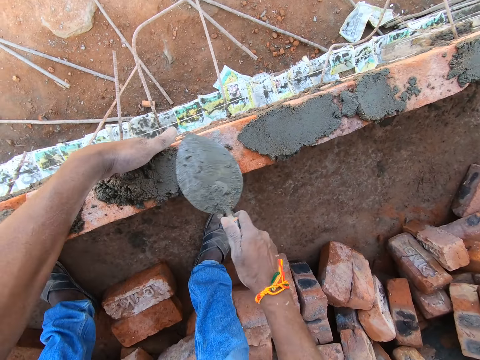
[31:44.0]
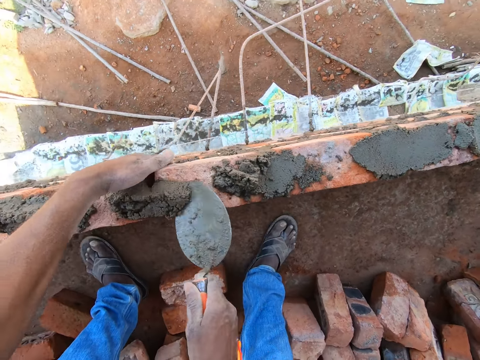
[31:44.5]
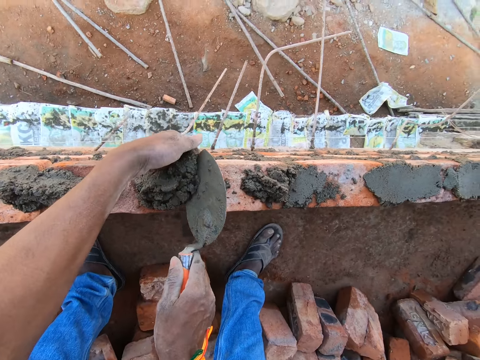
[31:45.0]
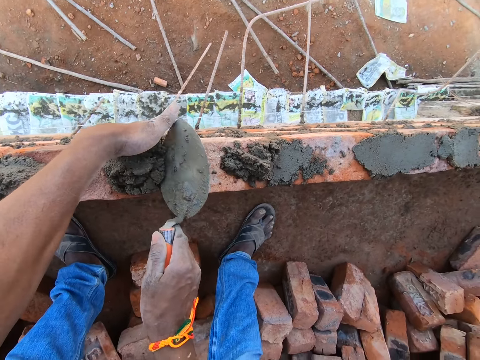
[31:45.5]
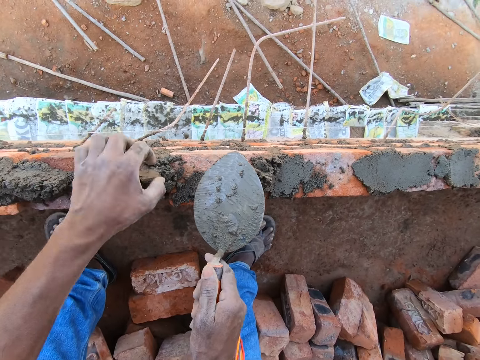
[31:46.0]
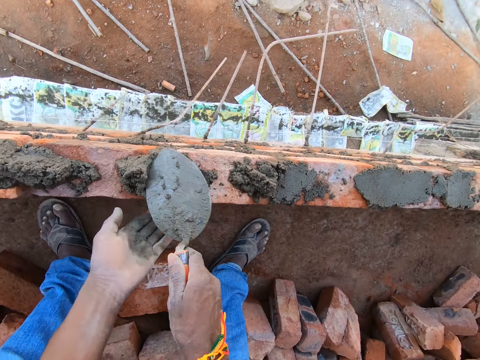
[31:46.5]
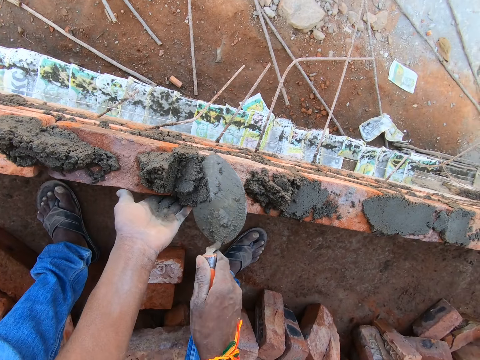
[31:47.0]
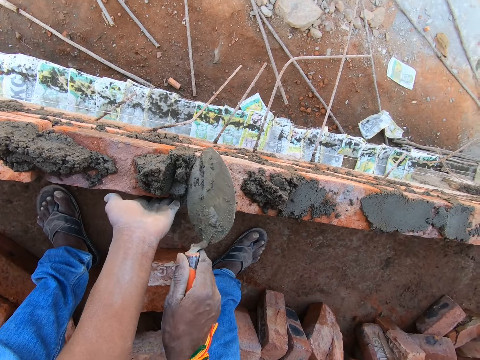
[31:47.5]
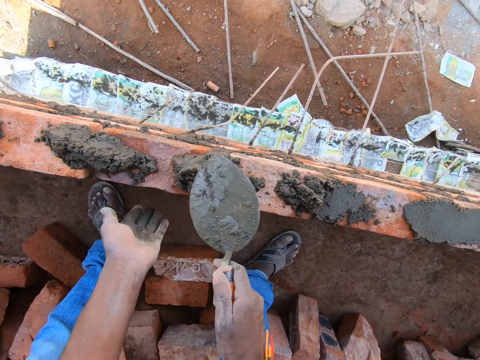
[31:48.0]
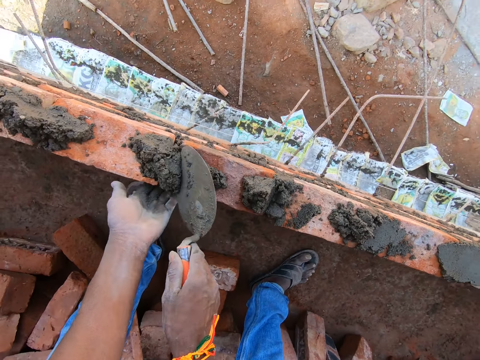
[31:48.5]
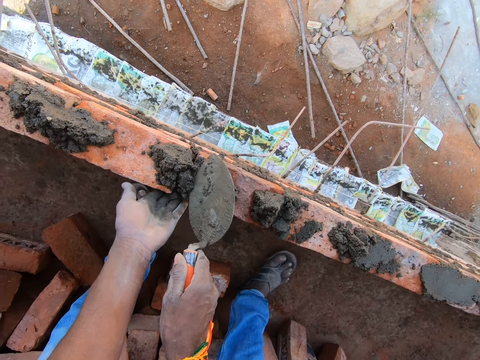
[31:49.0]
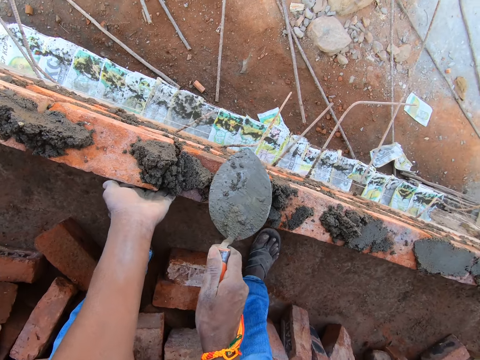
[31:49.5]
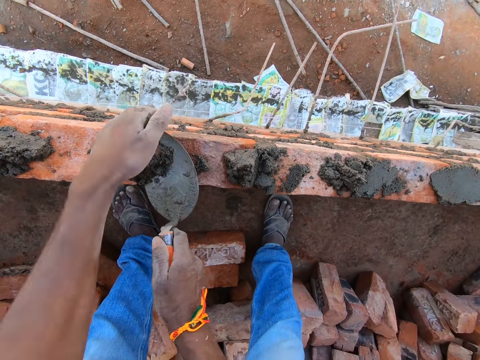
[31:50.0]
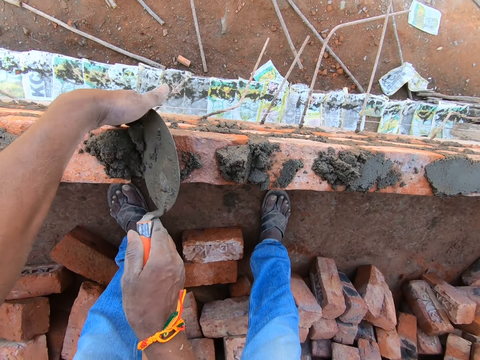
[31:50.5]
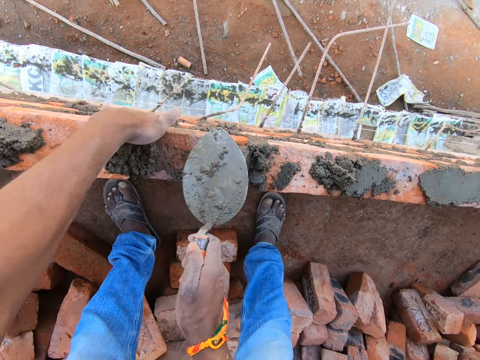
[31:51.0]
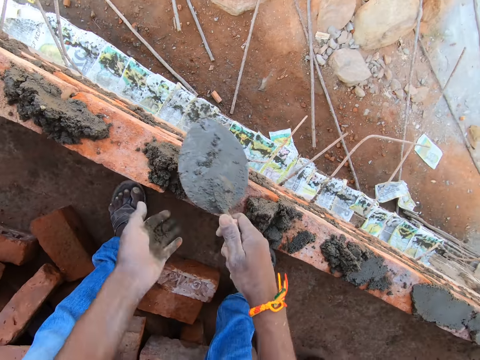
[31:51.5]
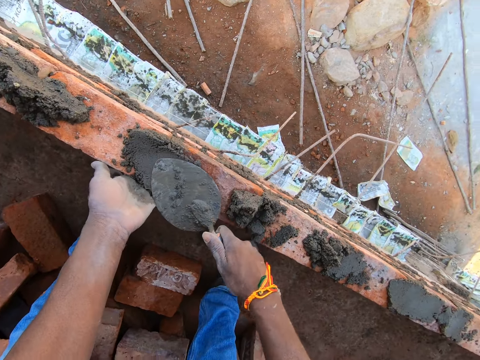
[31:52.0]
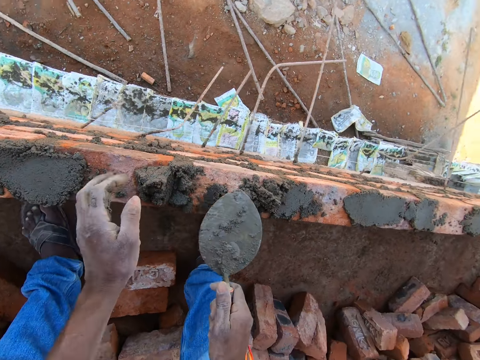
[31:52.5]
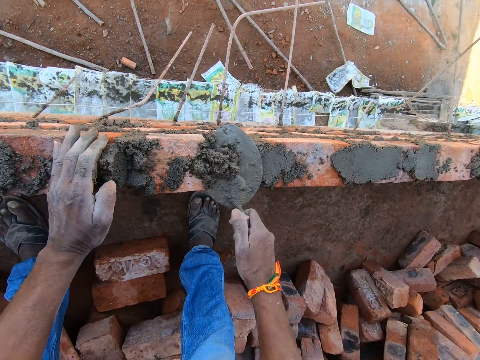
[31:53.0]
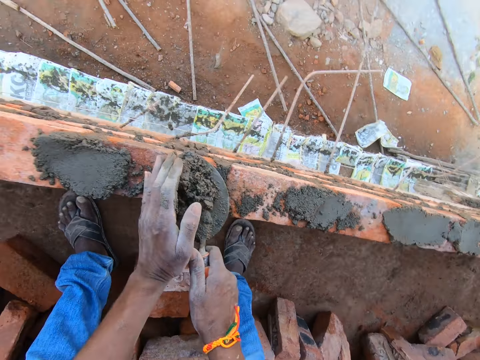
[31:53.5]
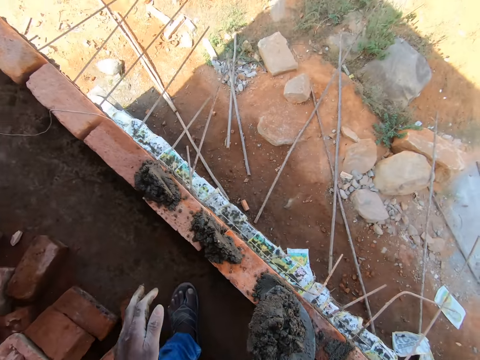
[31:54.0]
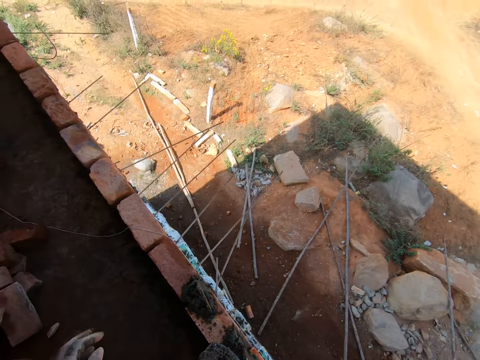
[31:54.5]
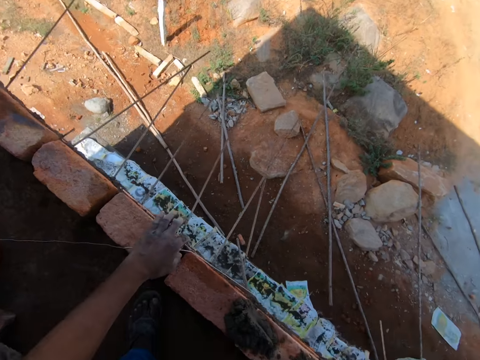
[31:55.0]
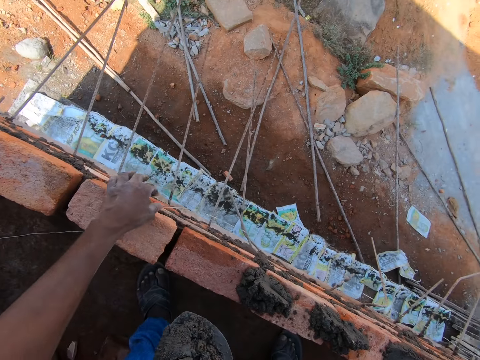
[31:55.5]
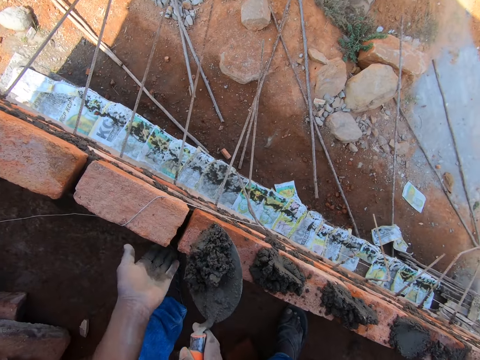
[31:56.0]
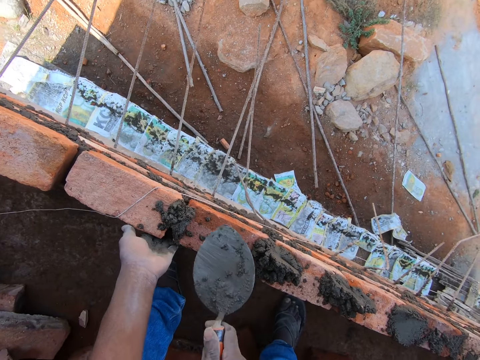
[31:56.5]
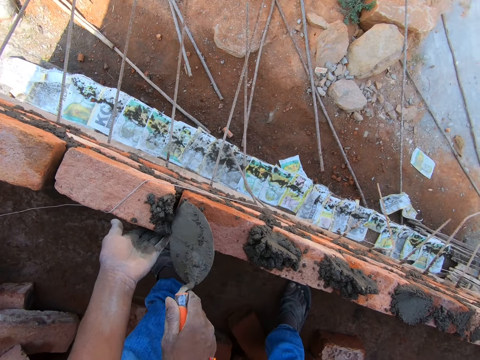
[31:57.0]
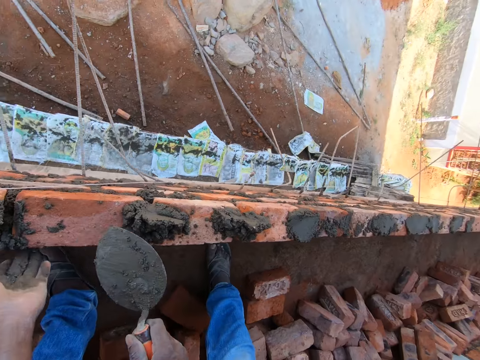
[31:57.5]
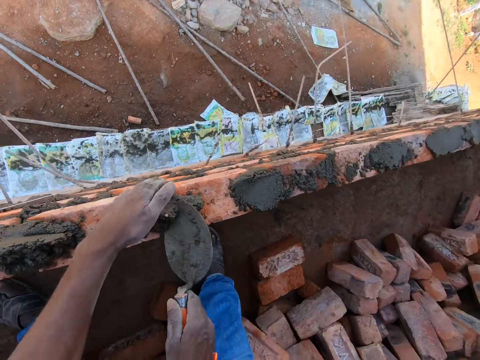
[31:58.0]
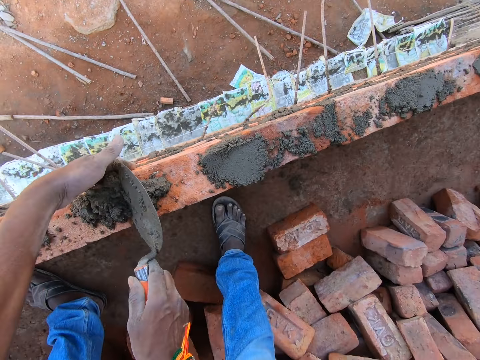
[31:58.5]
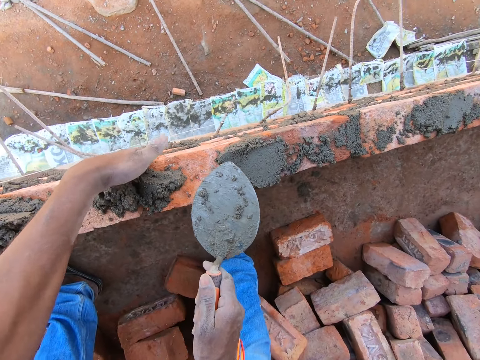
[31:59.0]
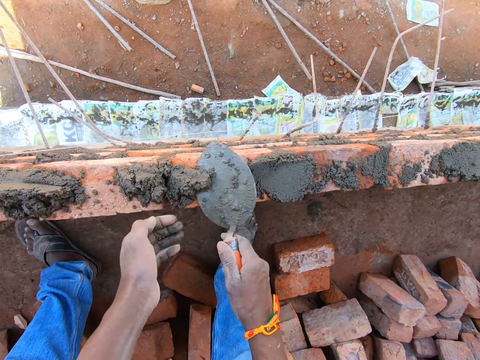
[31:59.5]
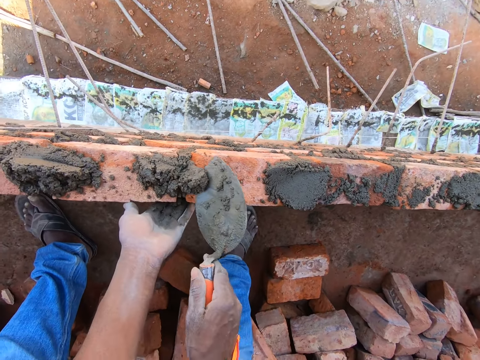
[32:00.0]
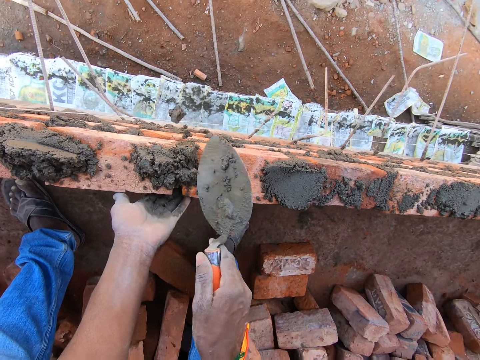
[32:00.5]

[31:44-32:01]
The camera wearer fixes the concrete. They fetch sand concrete on the bricks. They remove the rope. They drop the concrete. They spread the sand concrete on the bricks. They fix the concrete.

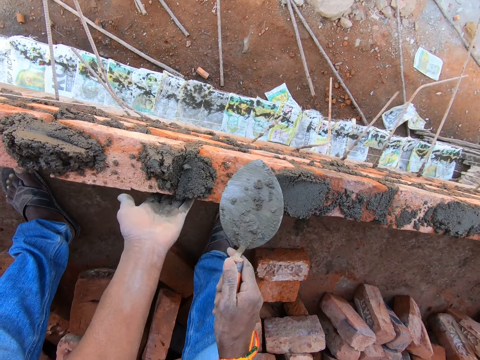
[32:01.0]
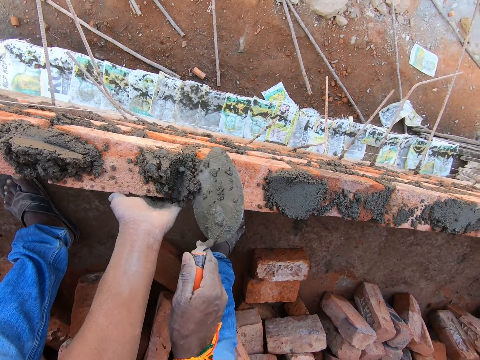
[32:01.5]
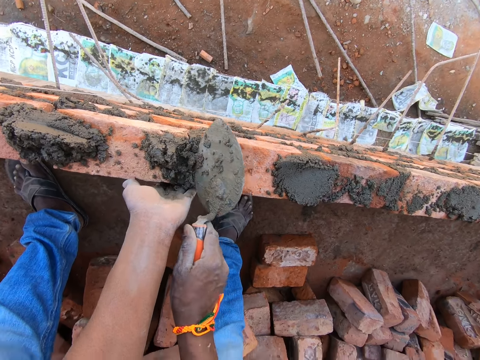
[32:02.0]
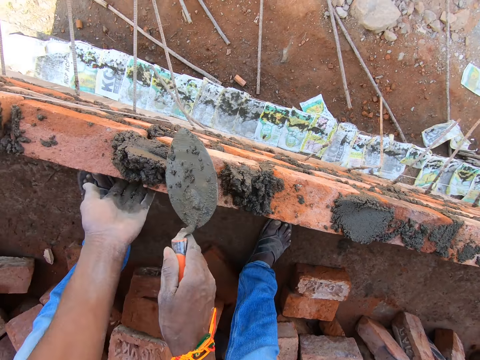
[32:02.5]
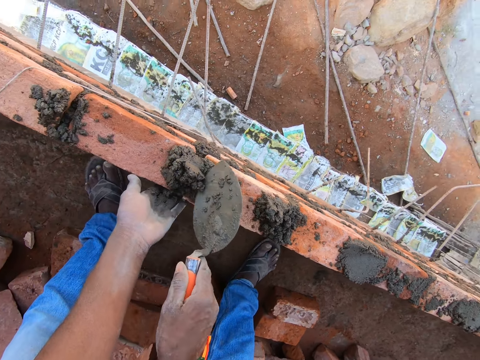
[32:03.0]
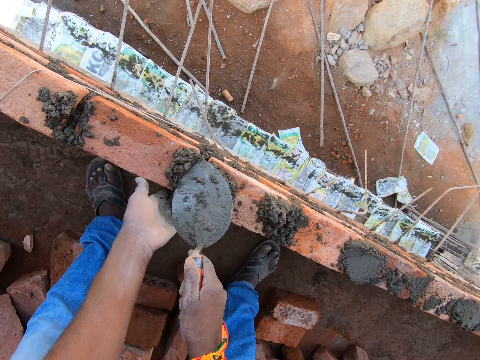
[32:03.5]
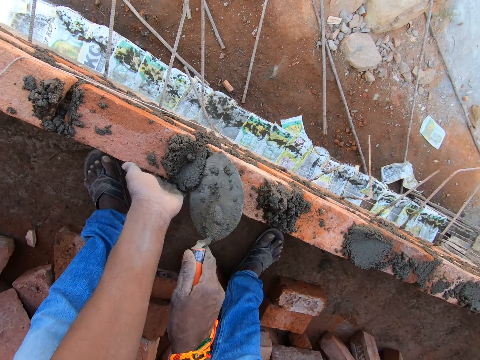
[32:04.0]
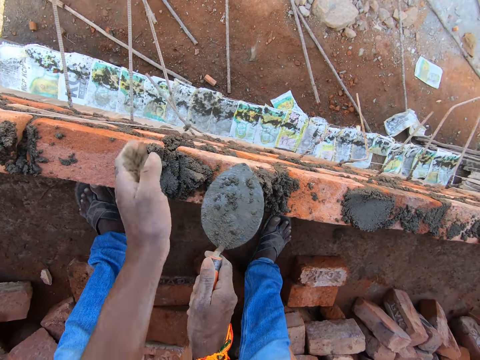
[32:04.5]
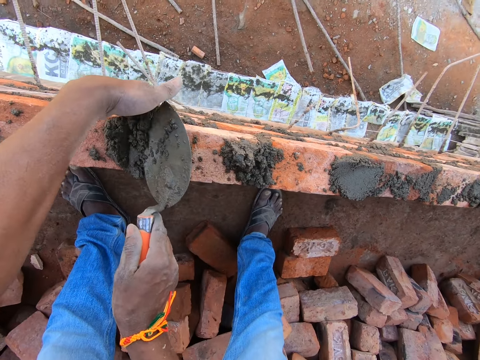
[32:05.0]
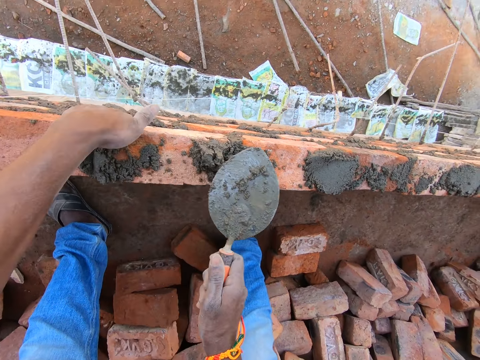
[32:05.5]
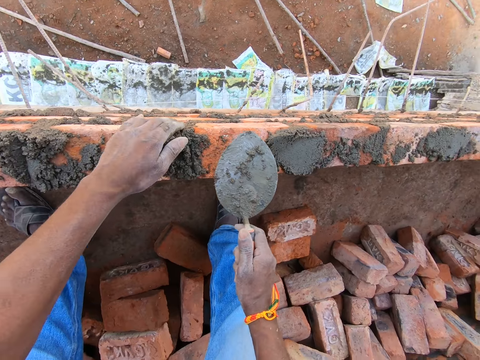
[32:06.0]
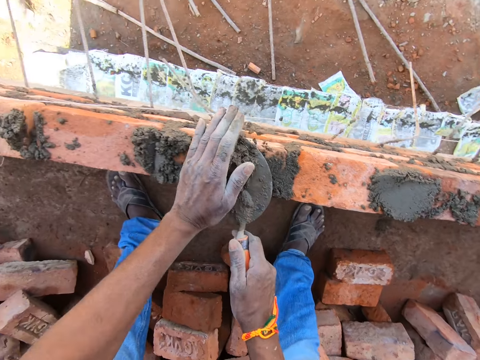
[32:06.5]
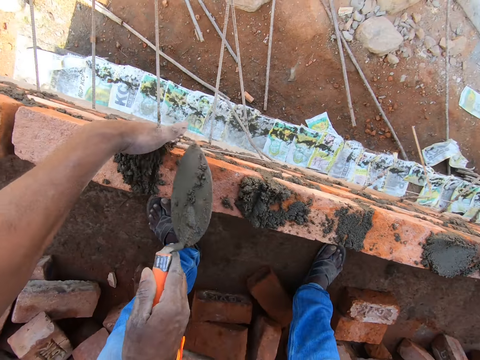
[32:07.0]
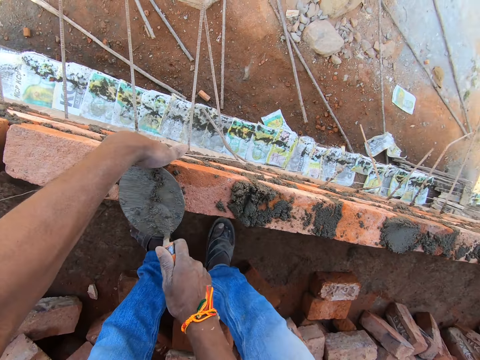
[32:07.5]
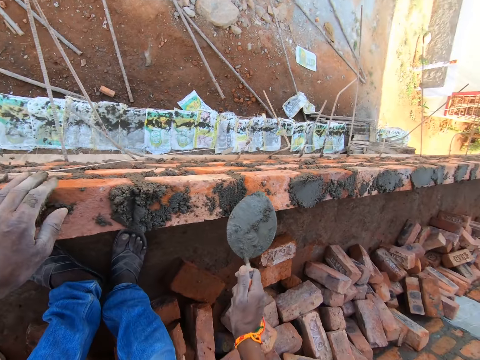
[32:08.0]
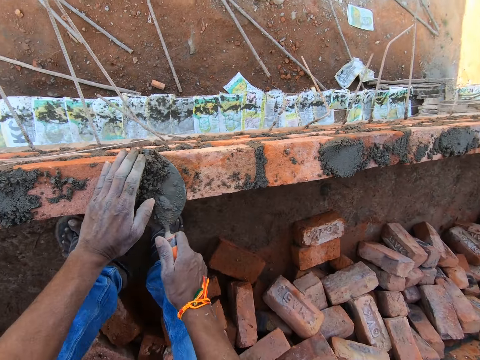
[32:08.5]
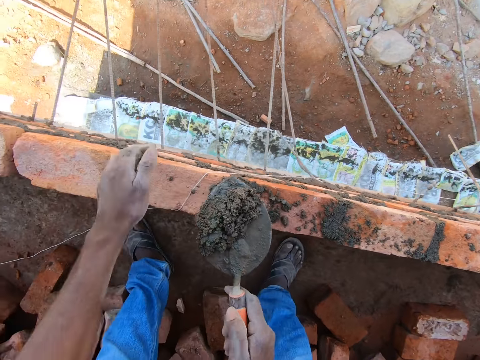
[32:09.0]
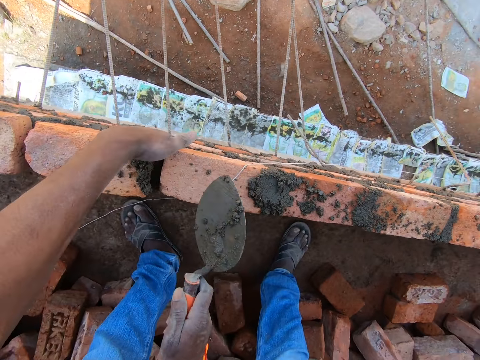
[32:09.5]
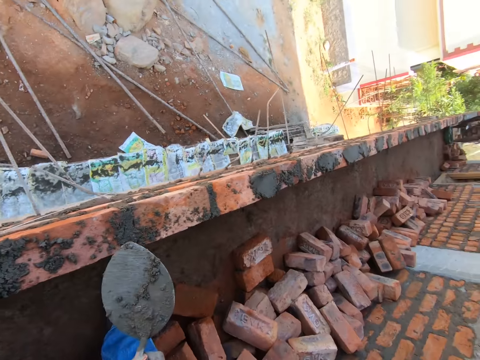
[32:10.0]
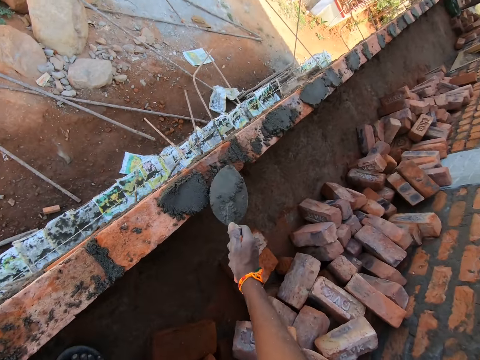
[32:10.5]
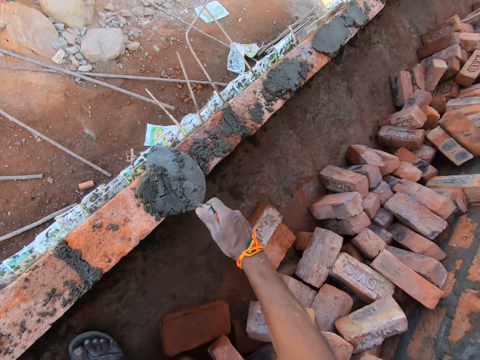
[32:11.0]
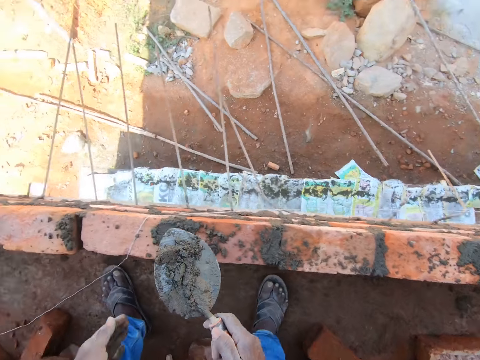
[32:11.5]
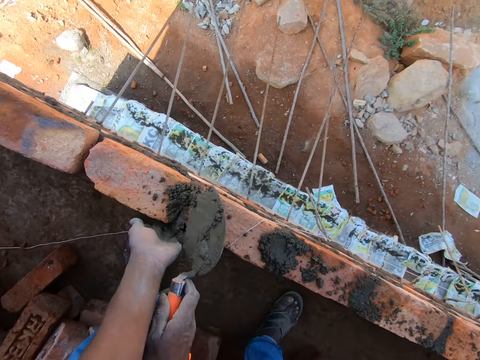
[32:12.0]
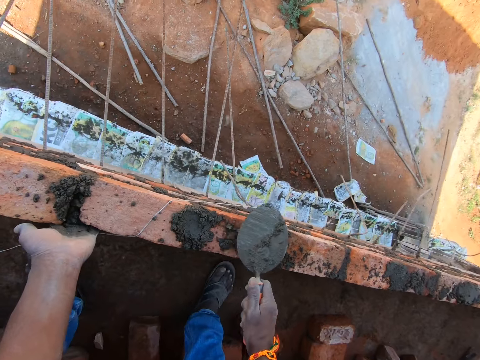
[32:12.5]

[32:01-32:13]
The camera wearer fixes the concrete. They fetch sand concrete on the bricks, drop the concrete, and spread the sand concrete on the bricks. They fetch the sand concrete on the bricks, drop the concrete, and spread the sand concrete on the bricks. They fetch the sand concrete on the bricks, drop the concrete, and spread the sand concrete on the bricks.
